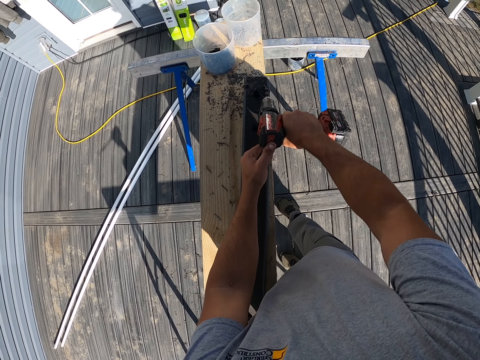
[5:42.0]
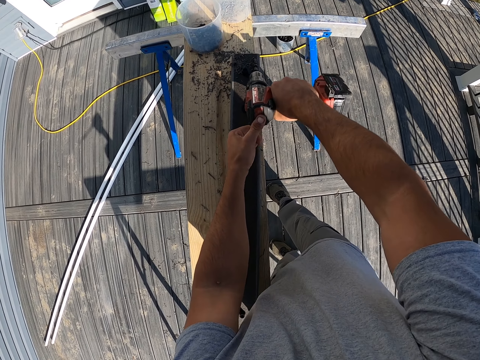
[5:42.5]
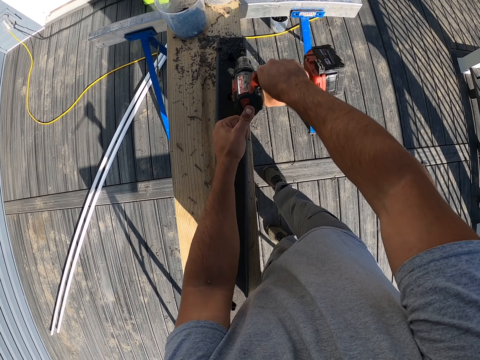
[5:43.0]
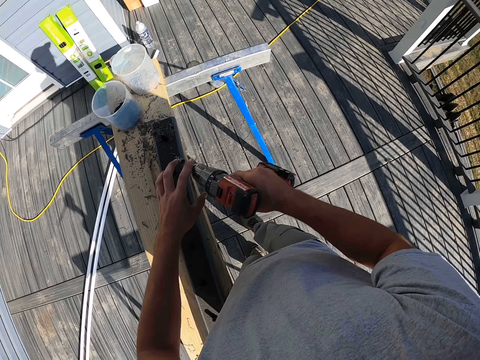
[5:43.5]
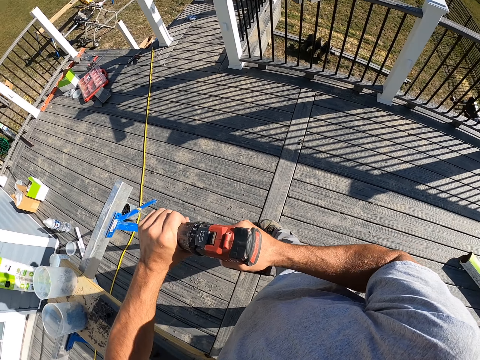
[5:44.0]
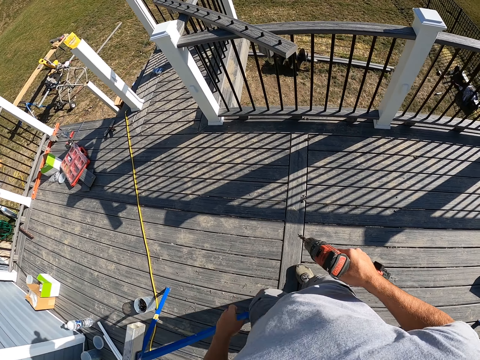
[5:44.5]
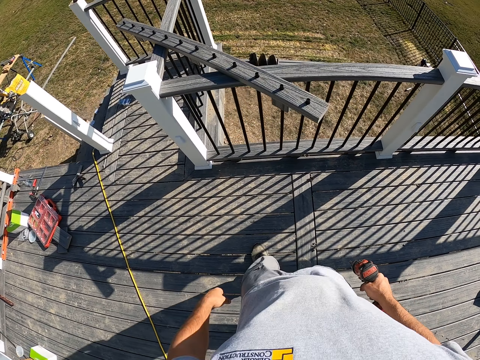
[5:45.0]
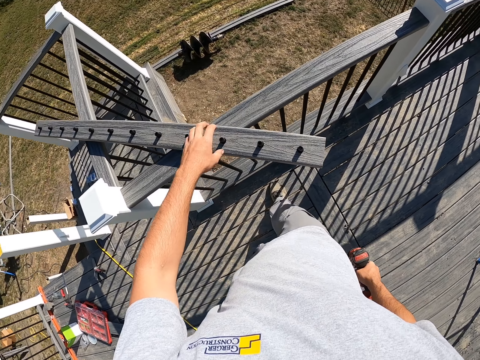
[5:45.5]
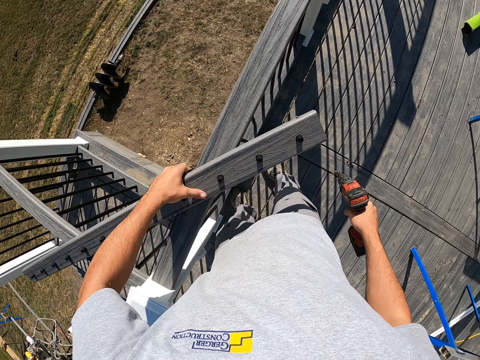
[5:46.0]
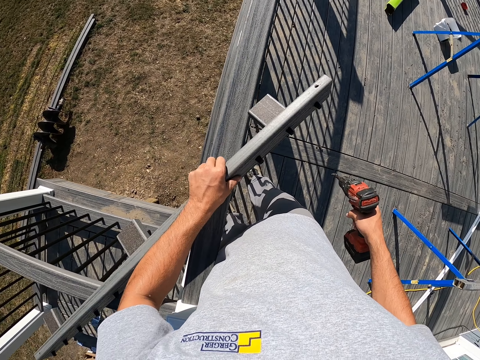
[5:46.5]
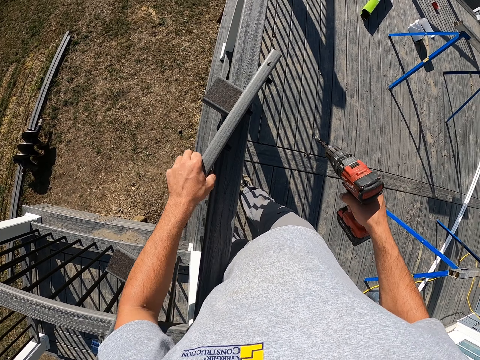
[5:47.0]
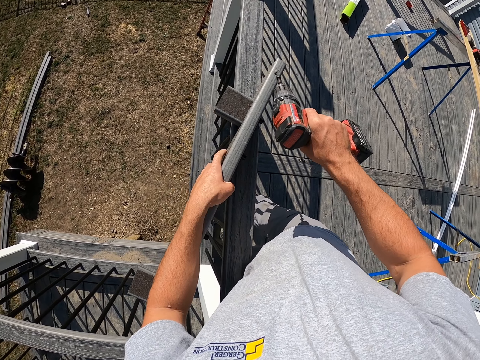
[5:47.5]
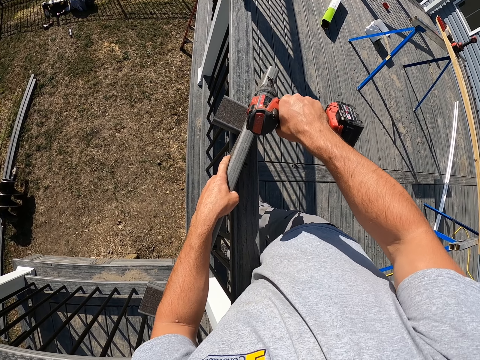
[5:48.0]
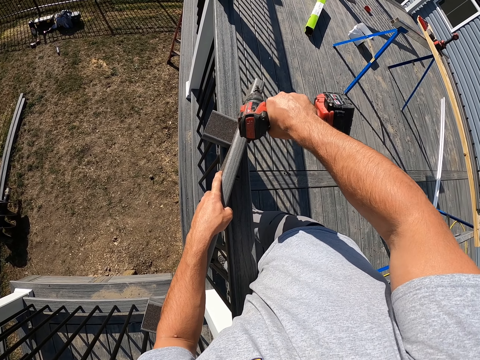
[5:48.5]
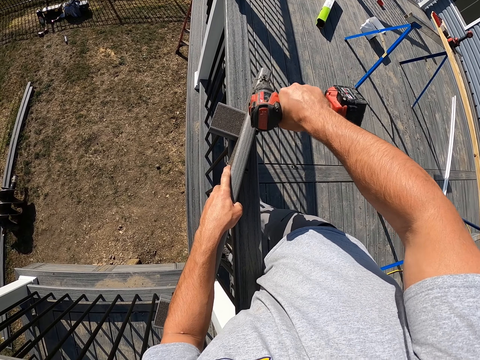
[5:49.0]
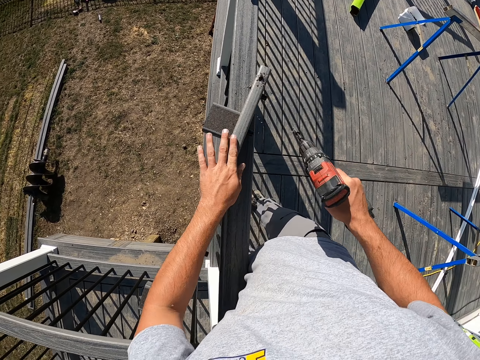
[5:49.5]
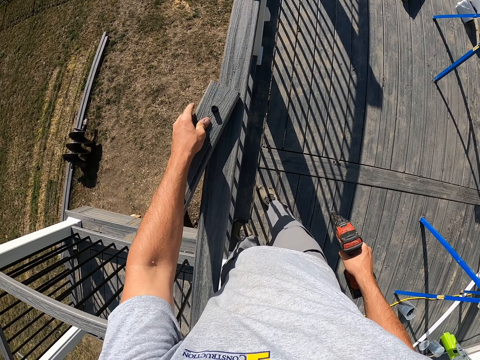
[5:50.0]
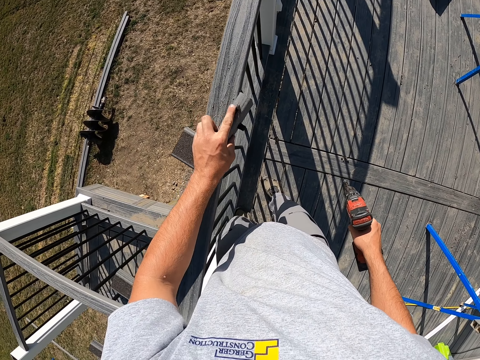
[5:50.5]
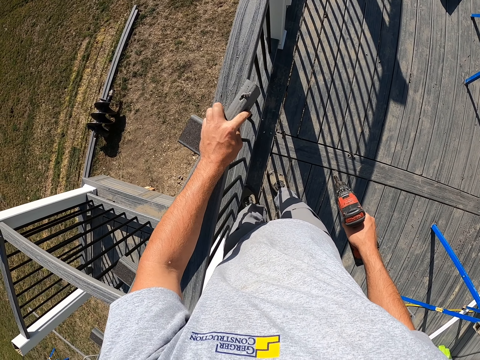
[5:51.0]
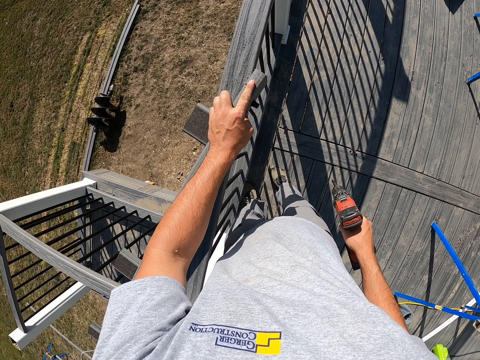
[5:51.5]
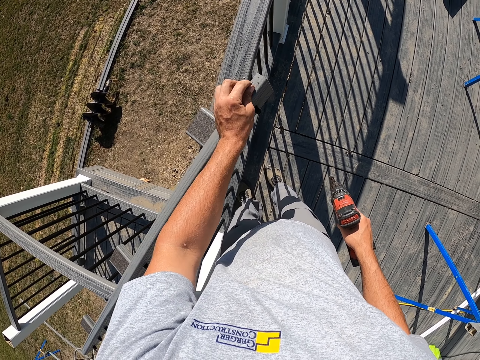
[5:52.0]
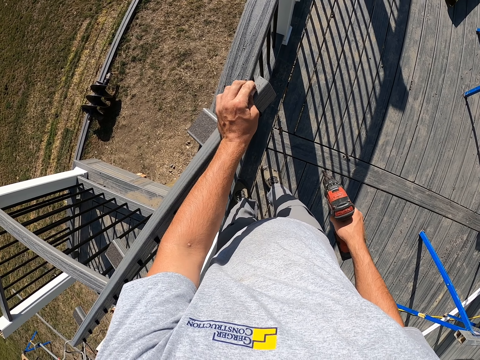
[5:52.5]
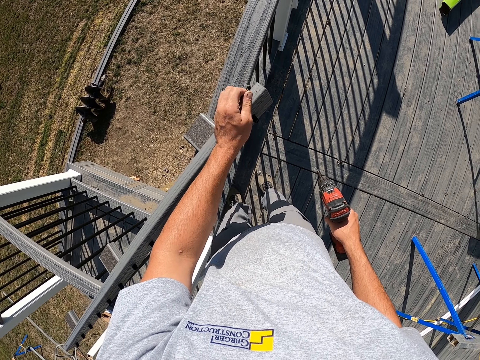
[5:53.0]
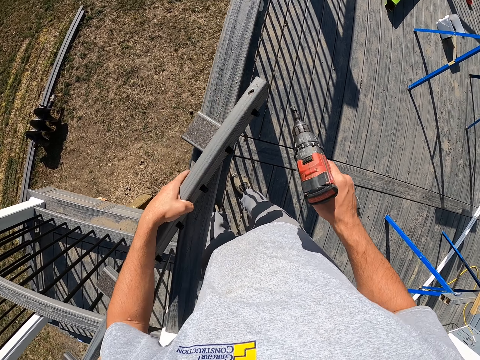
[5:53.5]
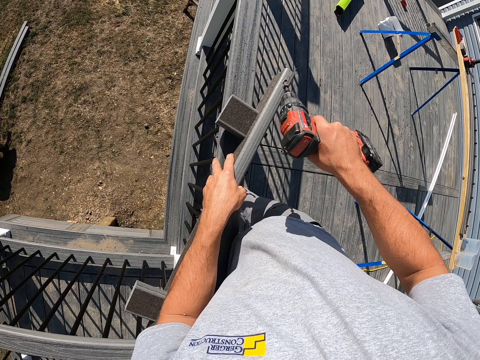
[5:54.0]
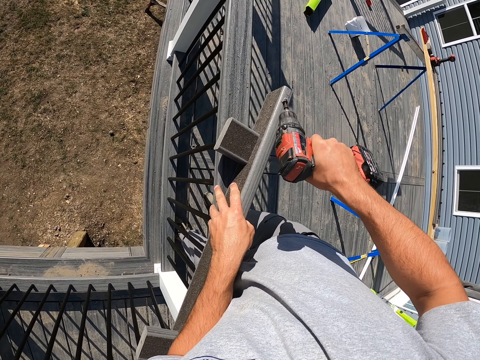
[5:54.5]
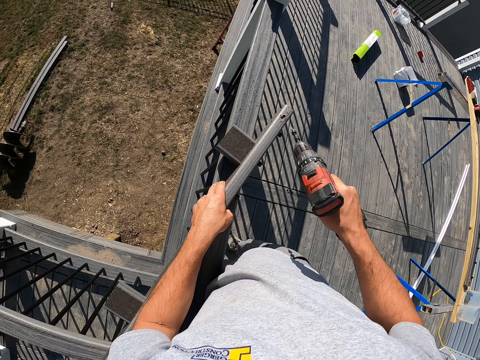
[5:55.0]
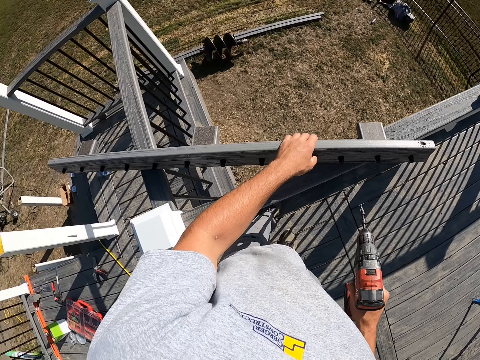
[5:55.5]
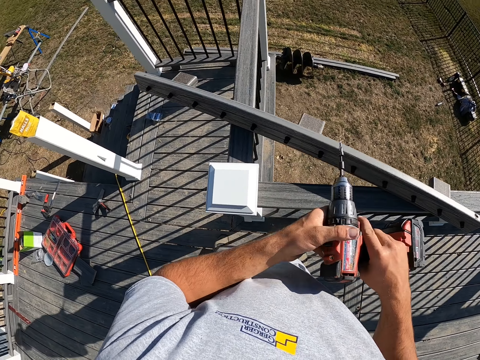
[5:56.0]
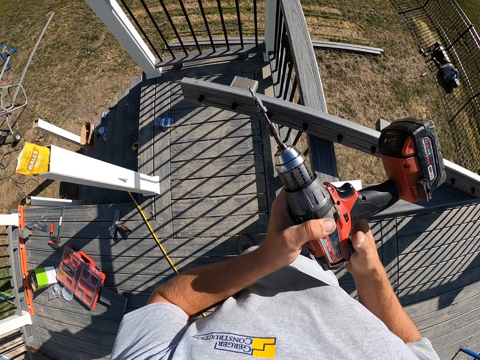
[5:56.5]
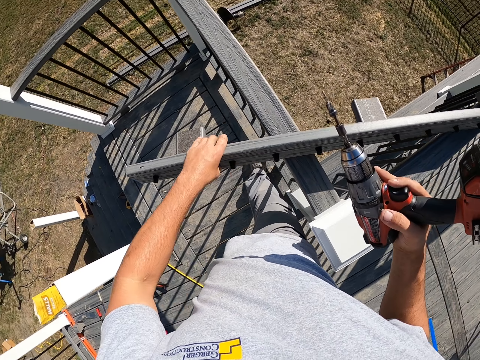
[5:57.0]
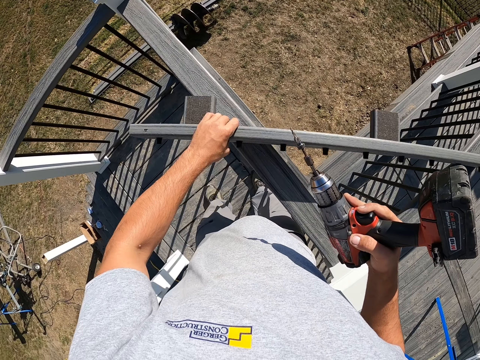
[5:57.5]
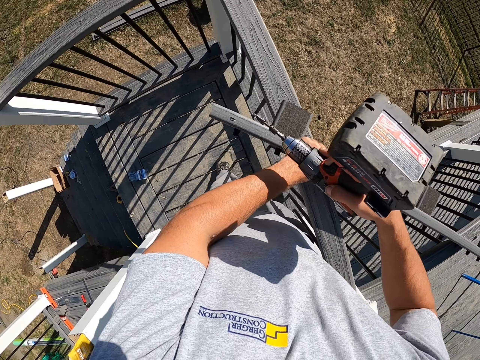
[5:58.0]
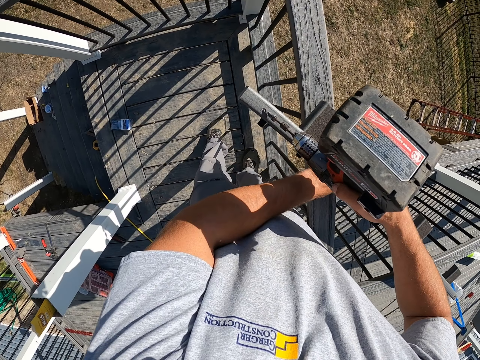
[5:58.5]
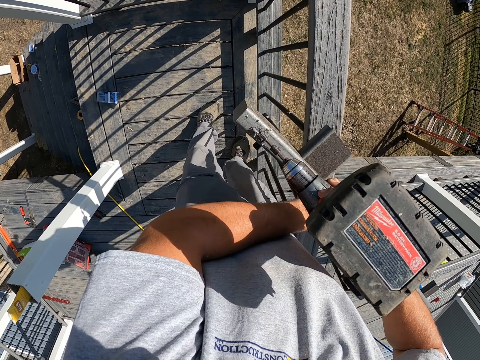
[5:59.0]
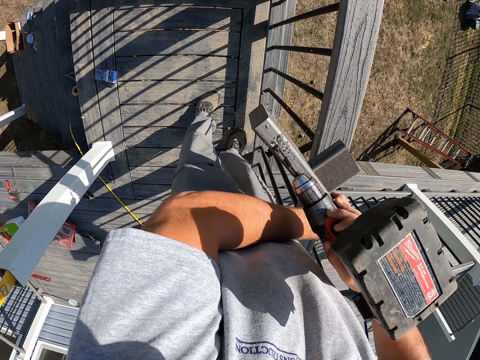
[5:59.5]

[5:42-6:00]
The camera wearer drills a hole in the piece of wood. They touch the drill bit inside the drill. They walk. They pick wood from the rail. They turn the piece of wood. They drill a hole in the piece of wood. They remove a piece of wood. They put the drill in the hole. They move the piece of wood. They drill a hole in the wood.

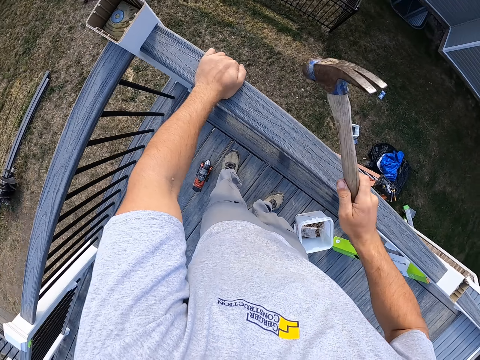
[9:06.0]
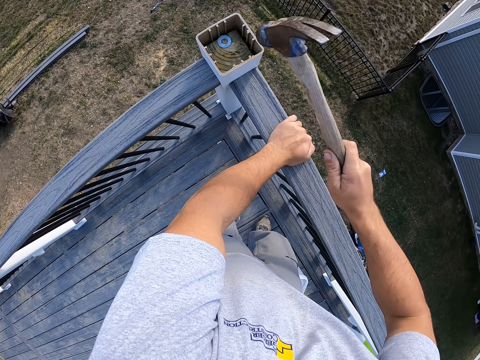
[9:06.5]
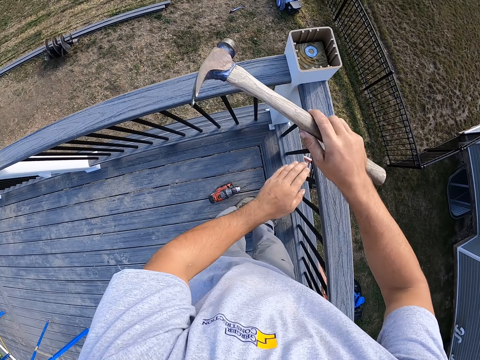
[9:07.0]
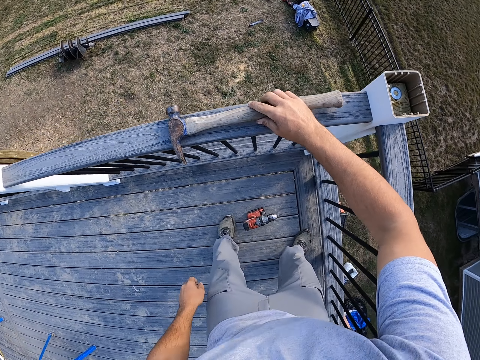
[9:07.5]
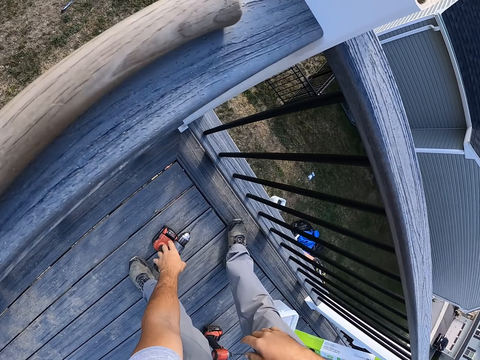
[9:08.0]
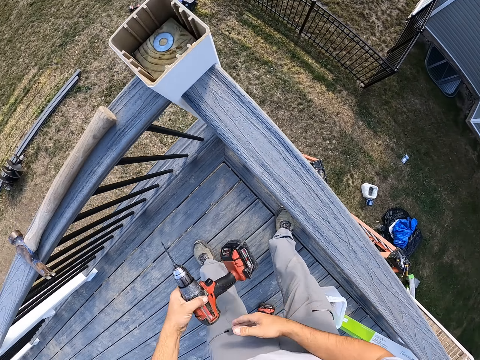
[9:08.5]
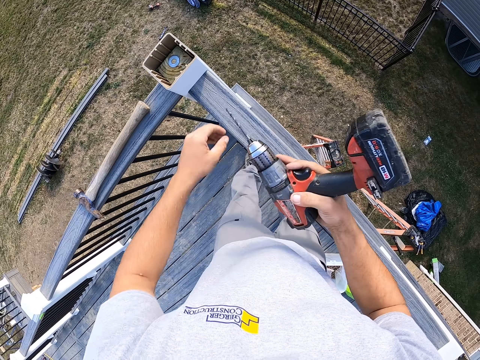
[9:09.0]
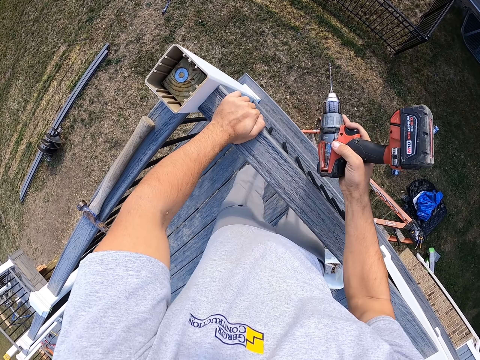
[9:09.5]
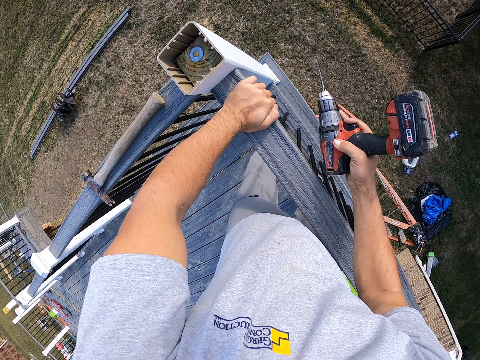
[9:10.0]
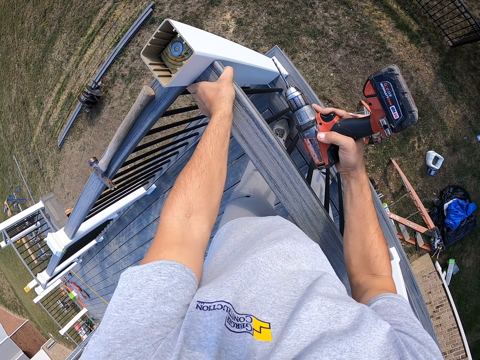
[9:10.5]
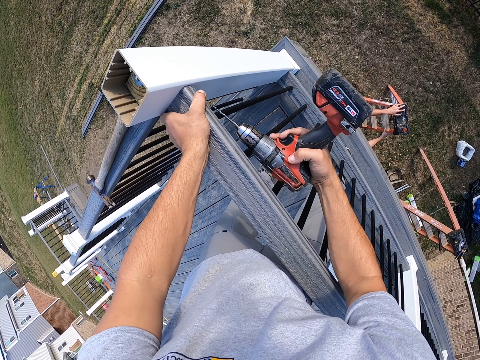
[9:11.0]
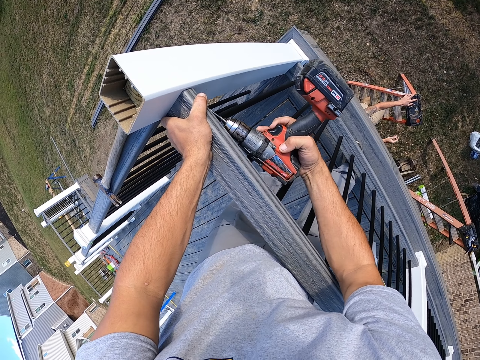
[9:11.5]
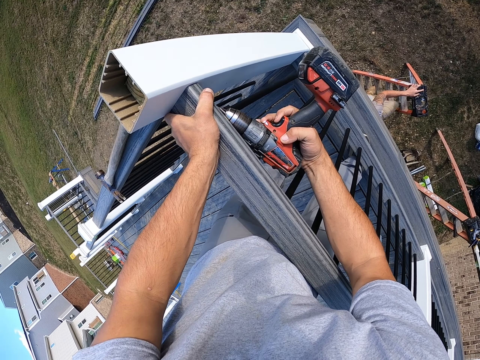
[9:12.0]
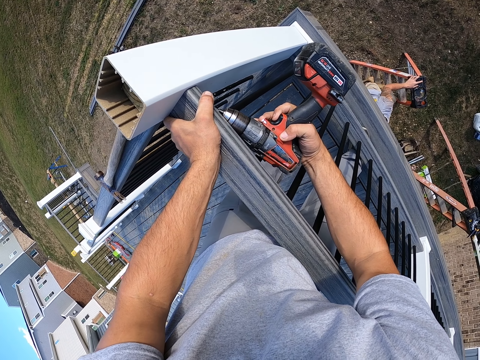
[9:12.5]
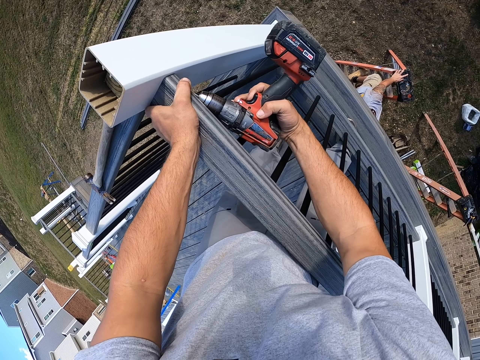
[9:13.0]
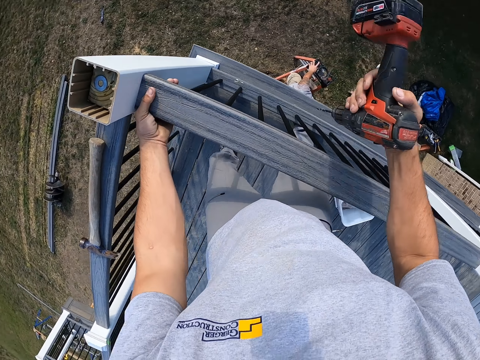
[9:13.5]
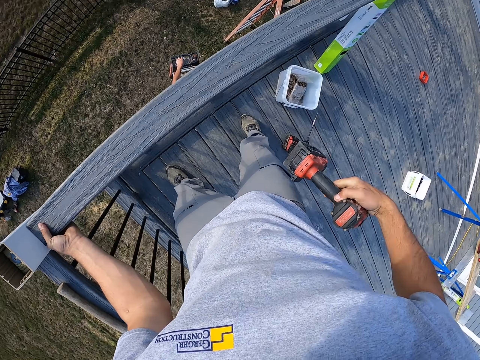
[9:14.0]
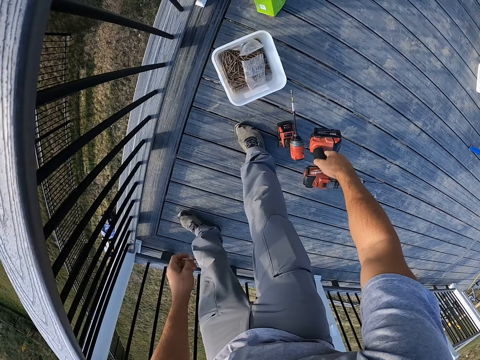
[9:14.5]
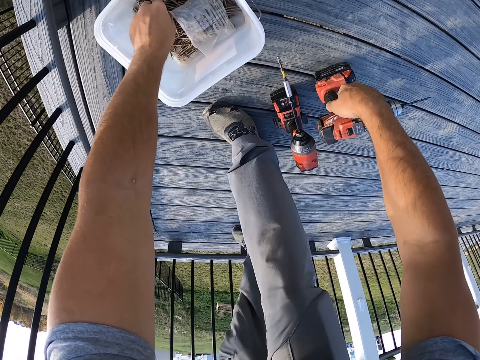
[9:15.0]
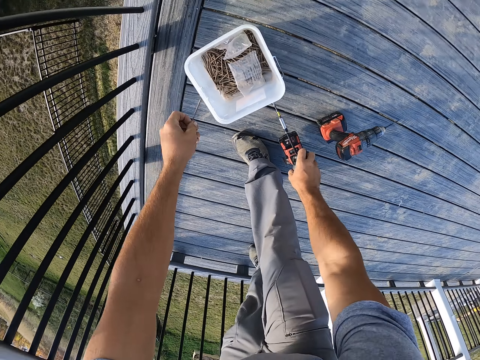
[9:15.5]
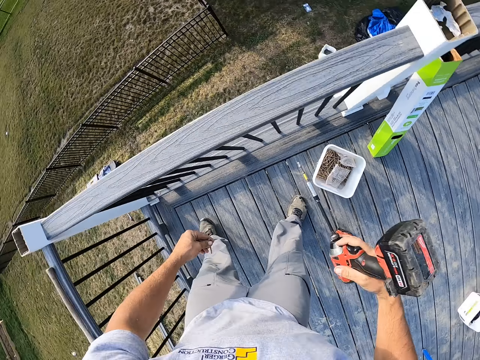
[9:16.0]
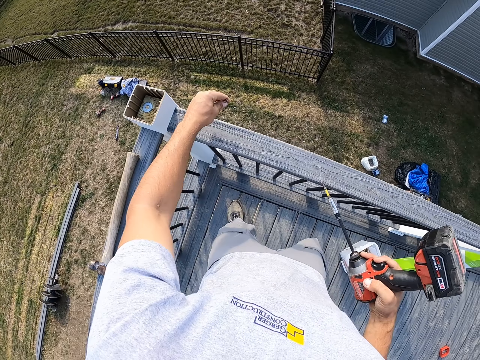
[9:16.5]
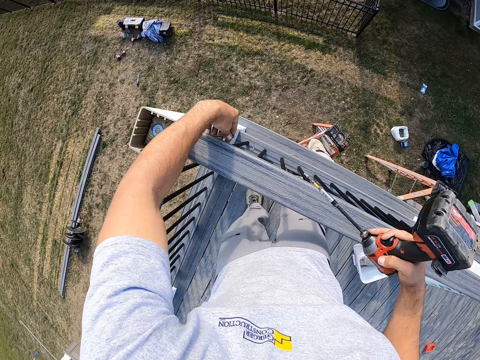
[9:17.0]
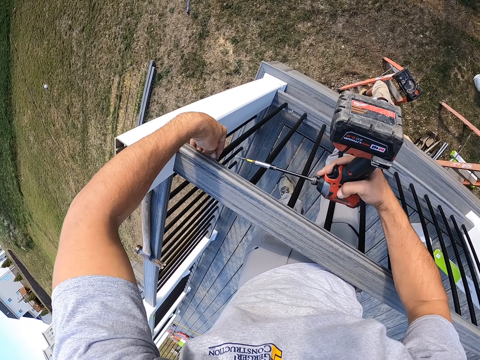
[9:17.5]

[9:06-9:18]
The camera wearer places the hammer on the rail. They pick the drill from the floor. They drill a hole into the piece of wood. They put the electric drill on the floor. They pick a screw from a container. They pick an electric screwdriver or drill. They turn the electric screwdriver.
